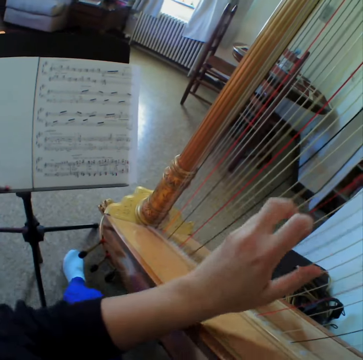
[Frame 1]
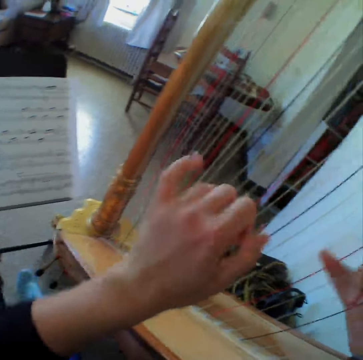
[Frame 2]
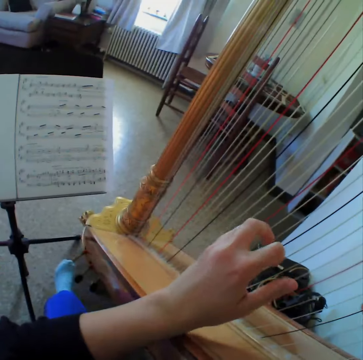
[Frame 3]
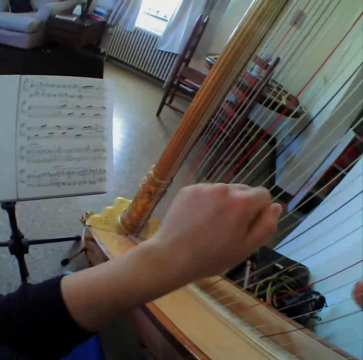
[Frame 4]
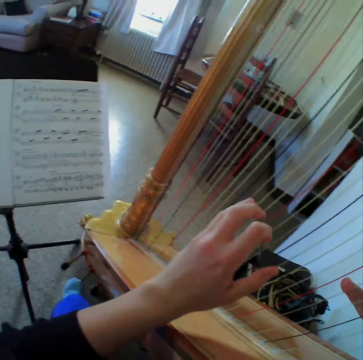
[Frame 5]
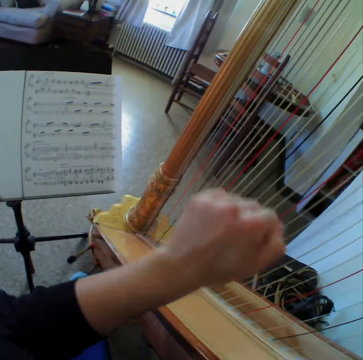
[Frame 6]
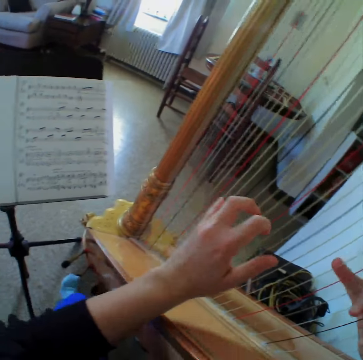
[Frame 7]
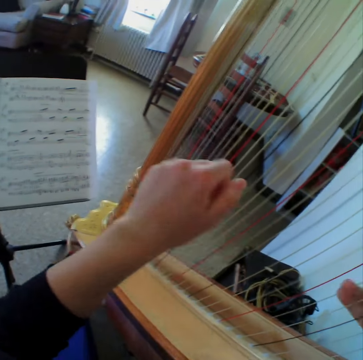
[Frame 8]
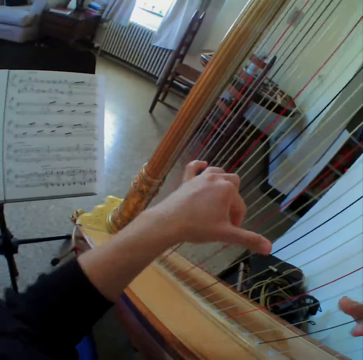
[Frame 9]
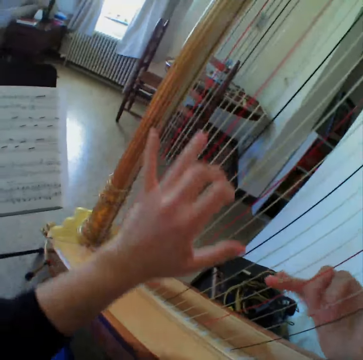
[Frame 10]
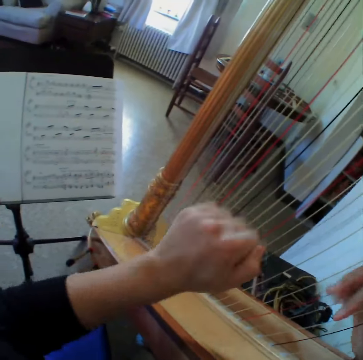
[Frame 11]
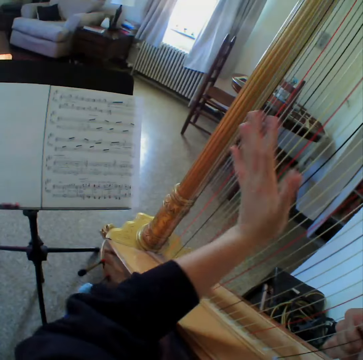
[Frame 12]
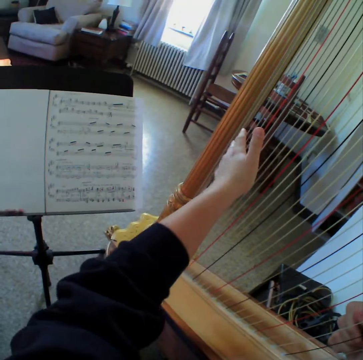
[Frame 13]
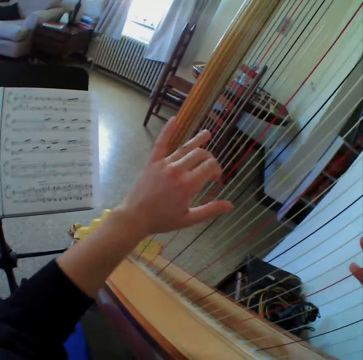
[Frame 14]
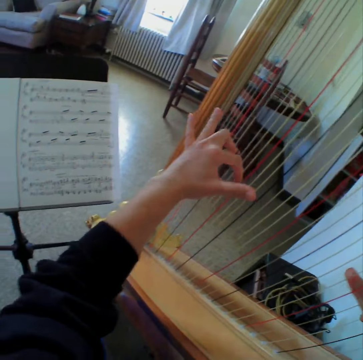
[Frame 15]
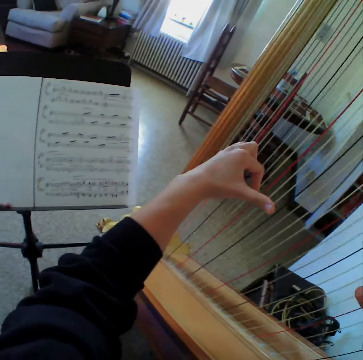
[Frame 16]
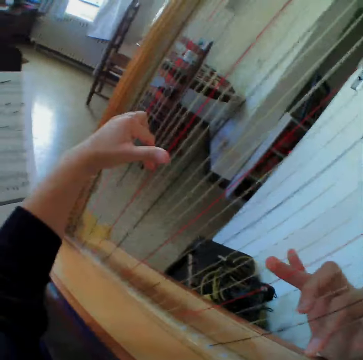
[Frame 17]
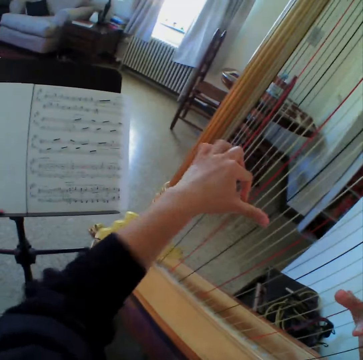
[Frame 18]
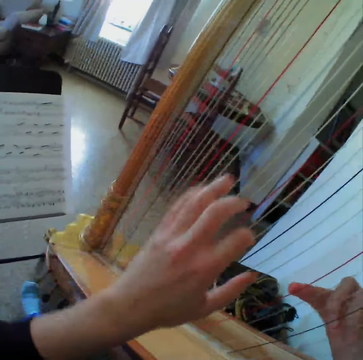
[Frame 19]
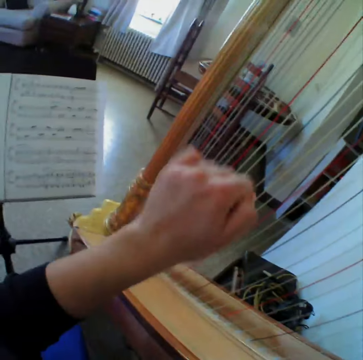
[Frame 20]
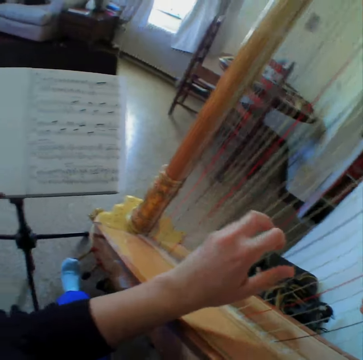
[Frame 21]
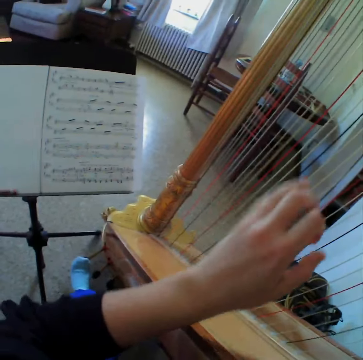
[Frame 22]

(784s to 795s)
The camera wearer reads the music paper. They play the guitar. They read the music paper. They play the guitar.

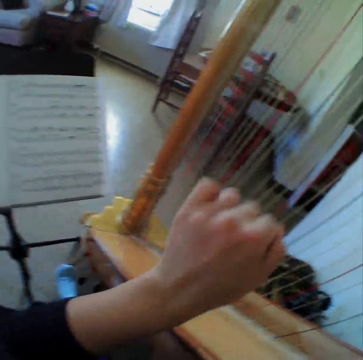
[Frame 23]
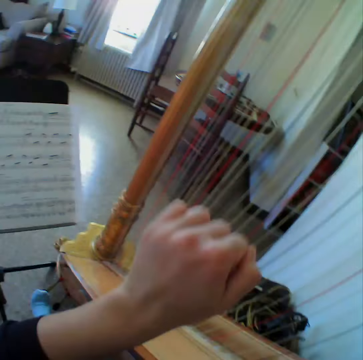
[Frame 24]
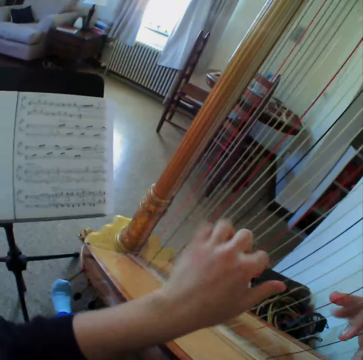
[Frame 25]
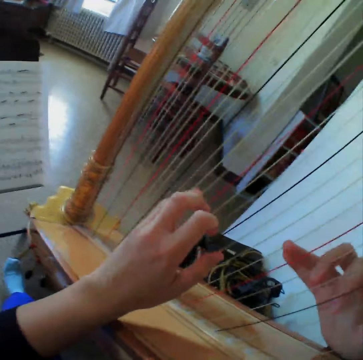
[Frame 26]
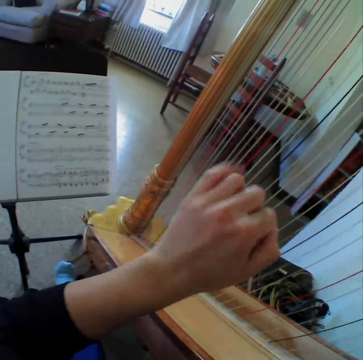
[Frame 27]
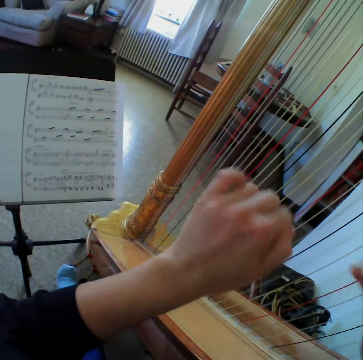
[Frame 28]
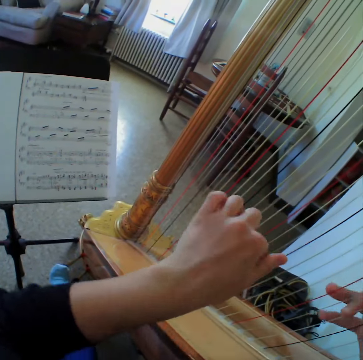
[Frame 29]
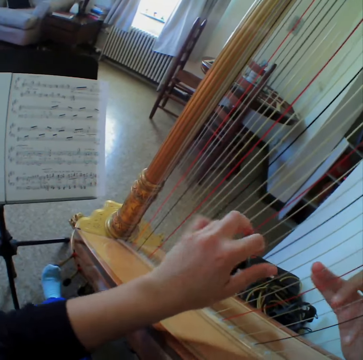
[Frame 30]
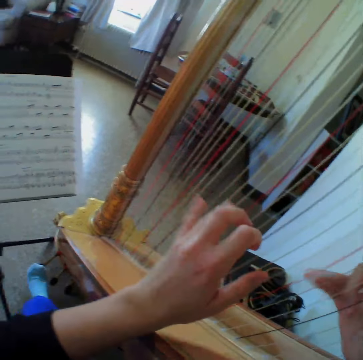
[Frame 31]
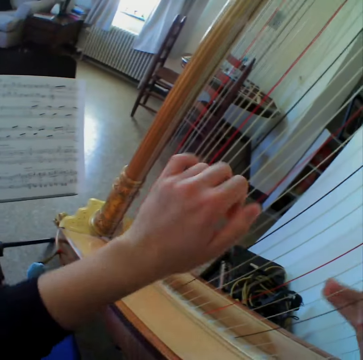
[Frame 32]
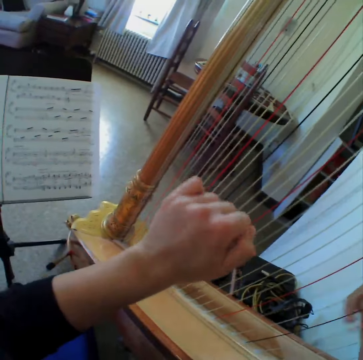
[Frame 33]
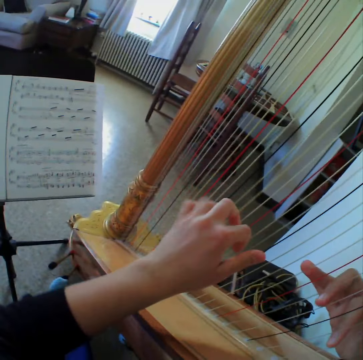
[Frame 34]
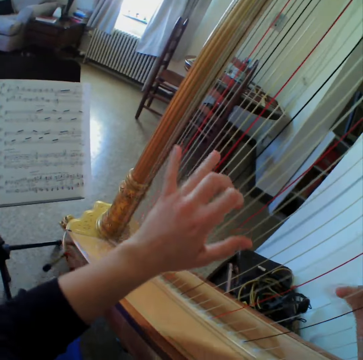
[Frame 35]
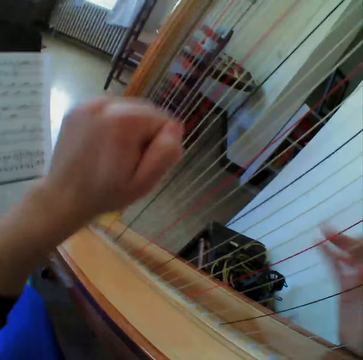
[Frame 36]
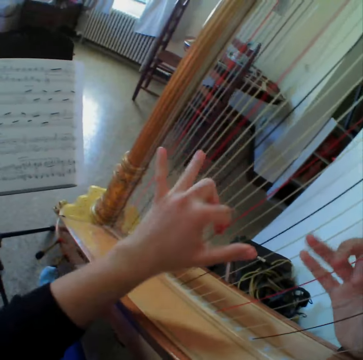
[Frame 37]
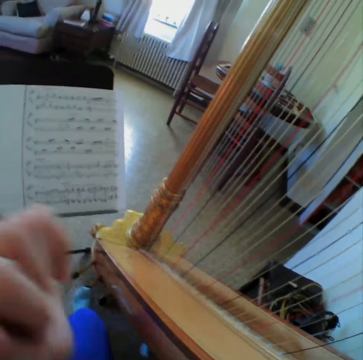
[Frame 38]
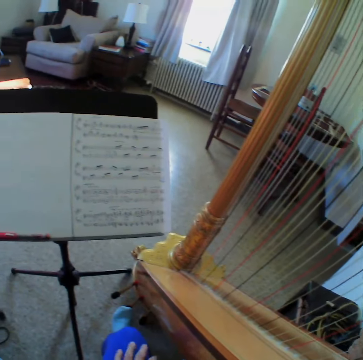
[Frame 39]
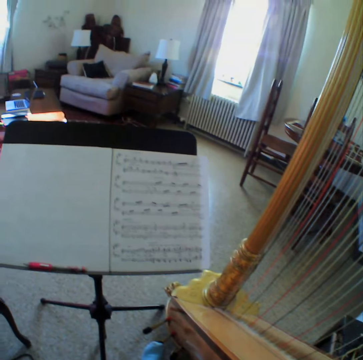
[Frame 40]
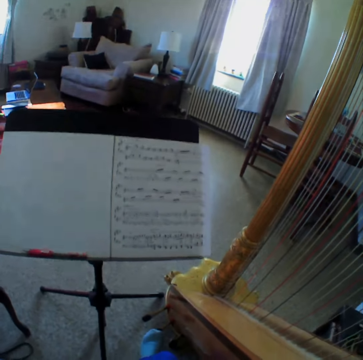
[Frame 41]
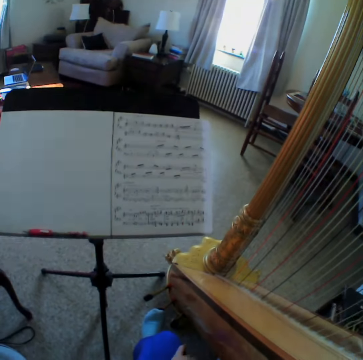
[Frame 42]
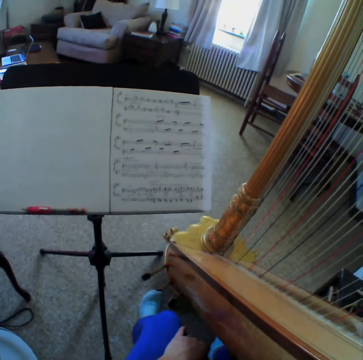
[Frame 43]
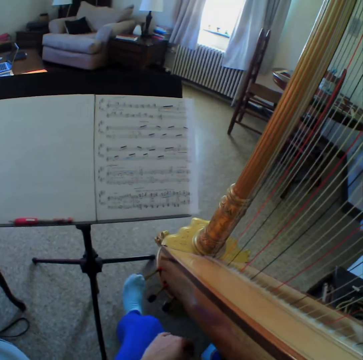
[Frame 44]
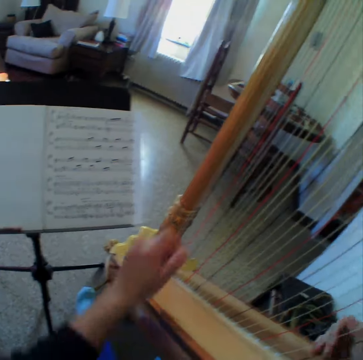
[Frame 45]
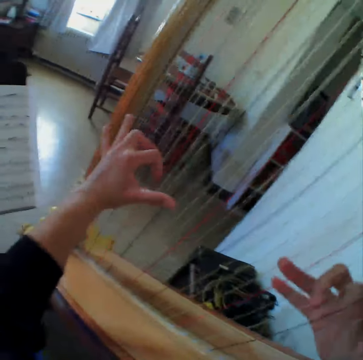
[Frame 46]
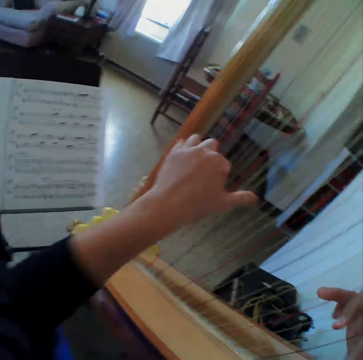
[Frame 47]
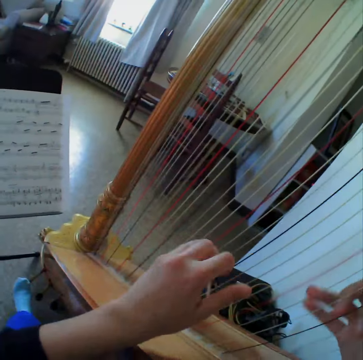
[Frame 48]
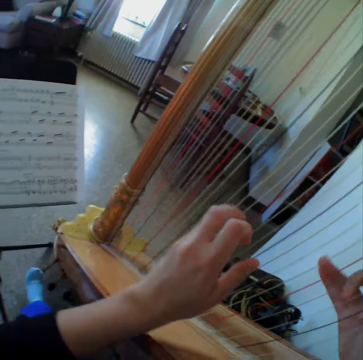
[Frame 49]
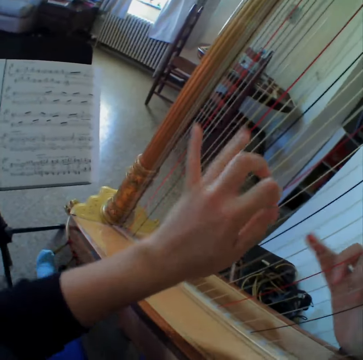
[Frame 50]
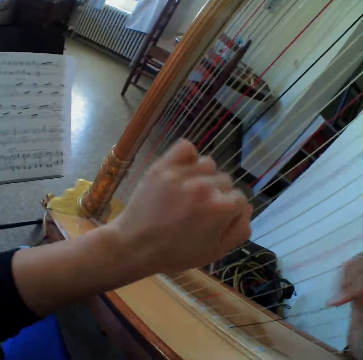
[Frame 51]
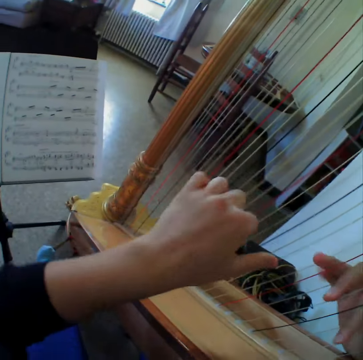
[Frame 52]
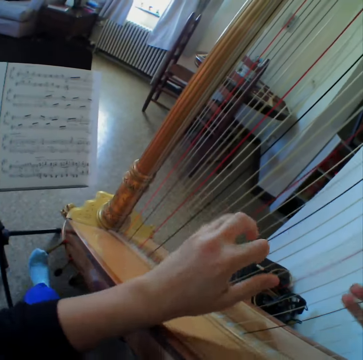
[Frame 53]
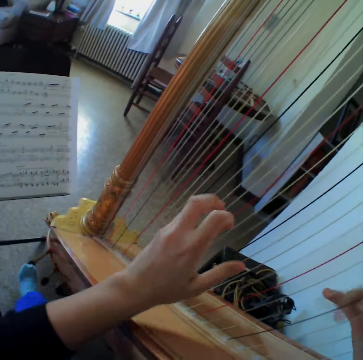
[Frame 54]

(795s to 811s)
The camera wearer reads the music paper. They play the guitar. They read the music paper. They play the guitar. They read the music paper. They play the guitar. They read the music paper. They stop playing the harp or guitar. They start to play the harp again.

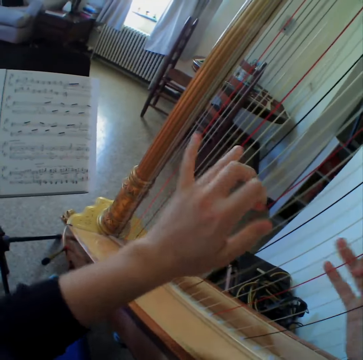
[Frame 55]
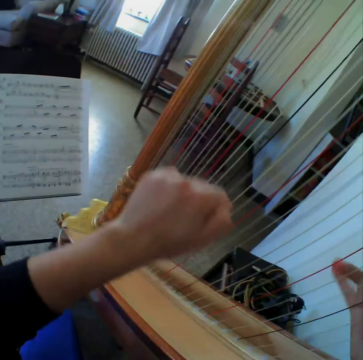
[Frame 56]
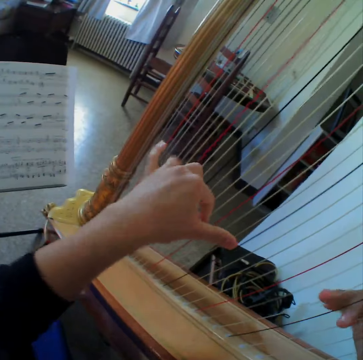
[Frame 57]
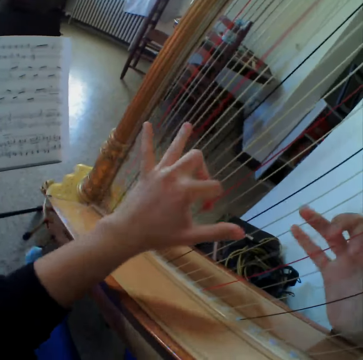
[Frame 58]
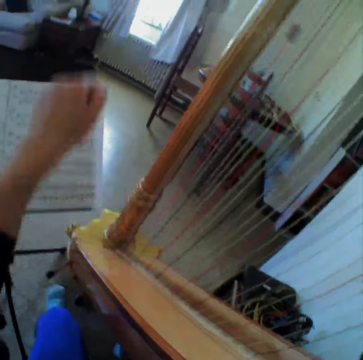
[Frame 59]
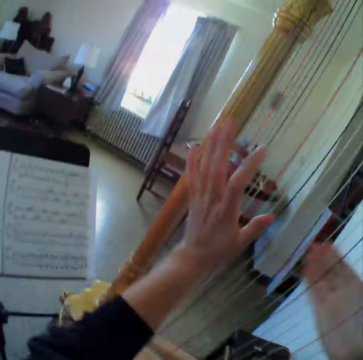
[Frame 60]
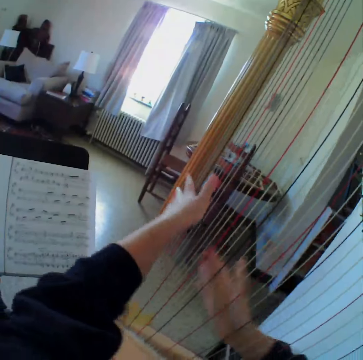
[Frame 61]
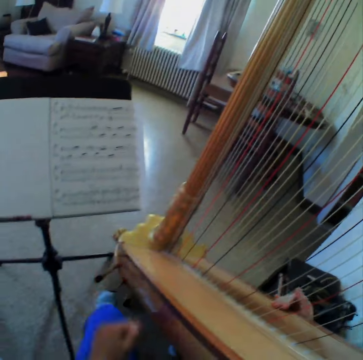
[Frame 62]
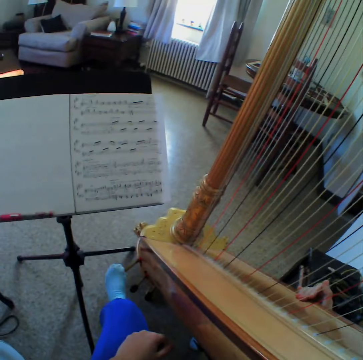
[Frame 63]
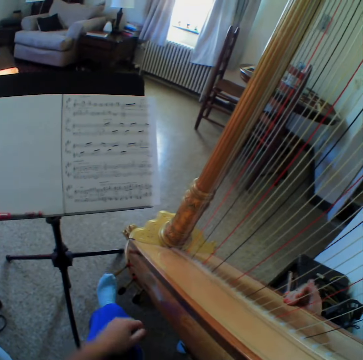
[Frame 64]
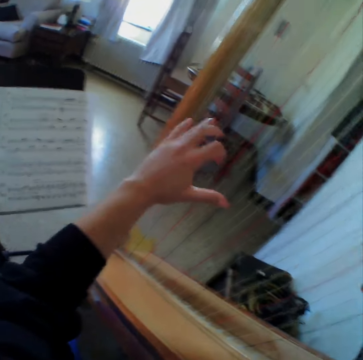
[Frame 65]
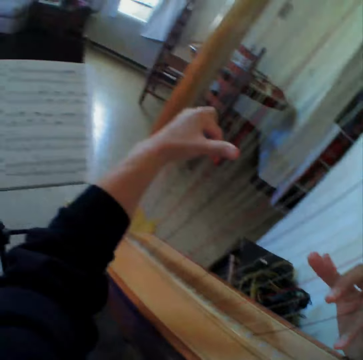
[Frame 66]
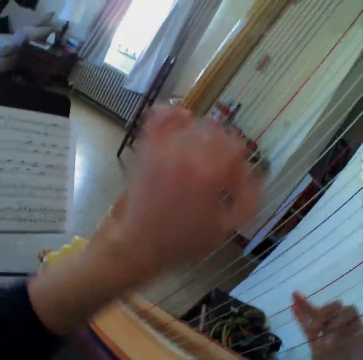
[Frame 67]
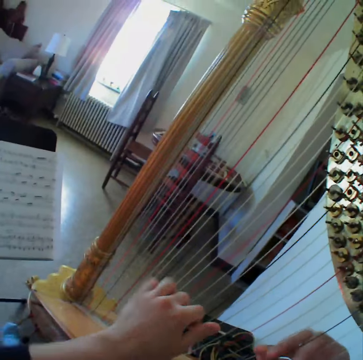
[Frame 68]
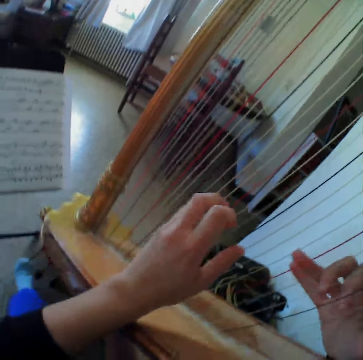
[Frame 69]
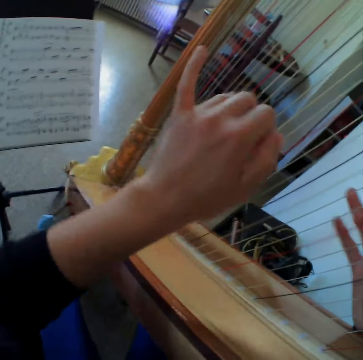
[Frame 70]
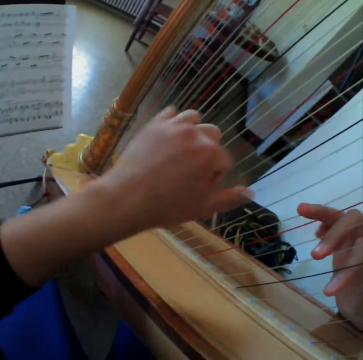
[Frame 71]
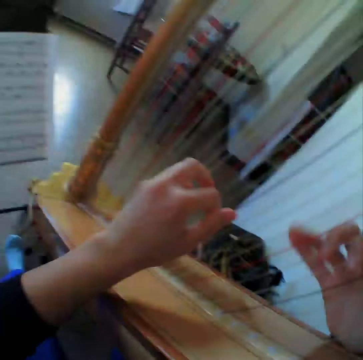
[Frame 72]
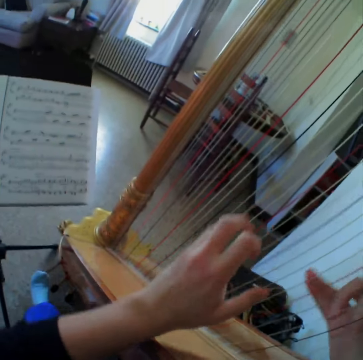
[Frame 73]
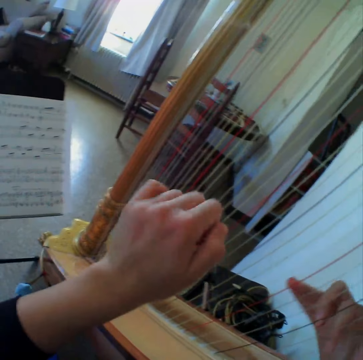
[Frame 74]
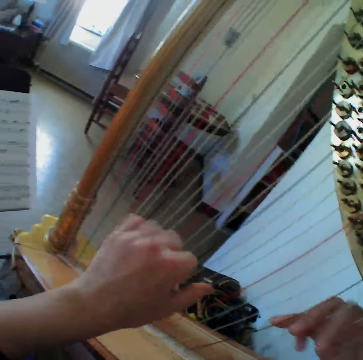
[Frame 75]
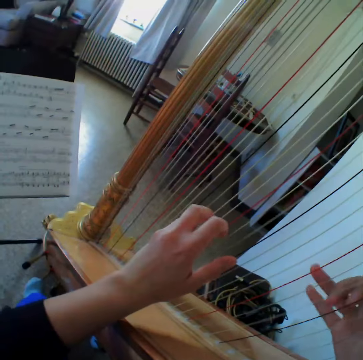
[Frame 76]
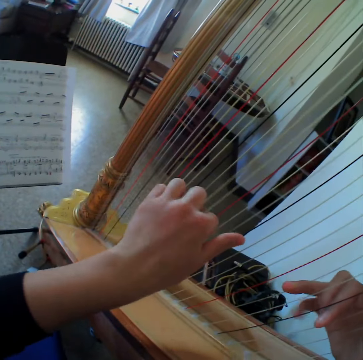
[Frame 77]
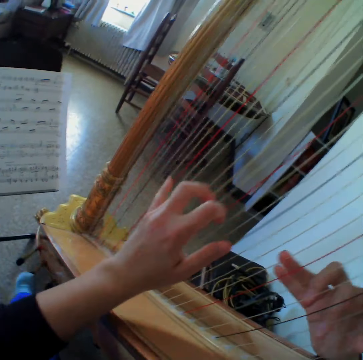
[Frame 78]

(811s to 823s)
The camera wearer reads the music paper. They step on the guitar or harp. They stop to play the harp. They start to play the harp again.
